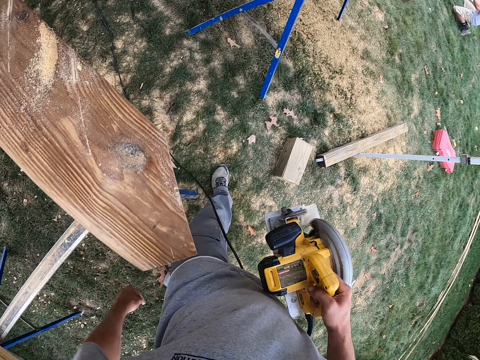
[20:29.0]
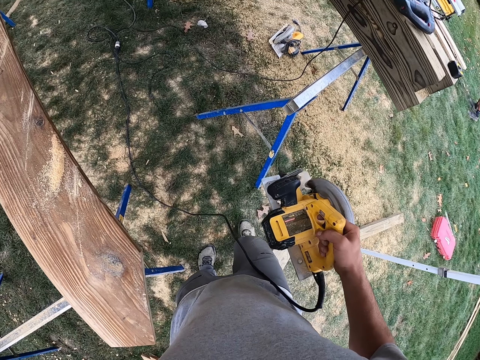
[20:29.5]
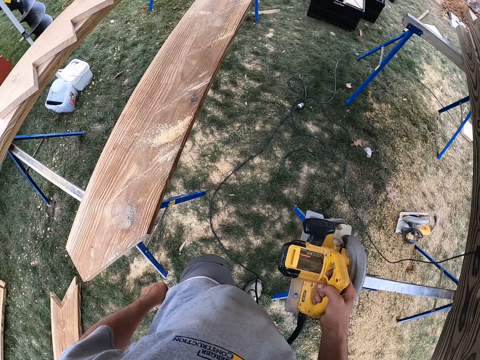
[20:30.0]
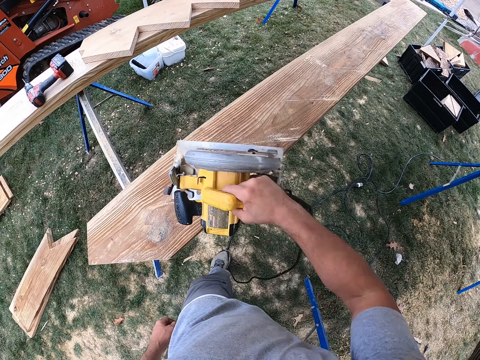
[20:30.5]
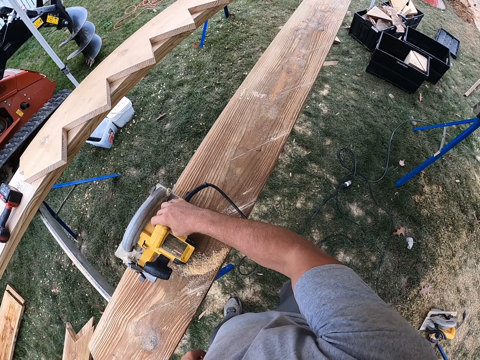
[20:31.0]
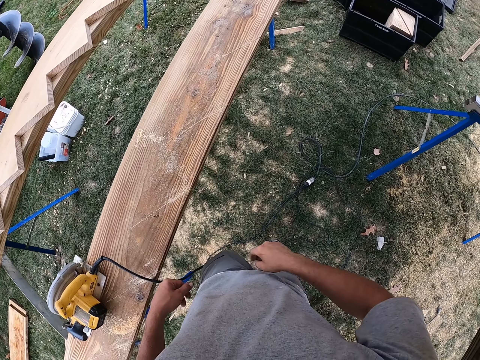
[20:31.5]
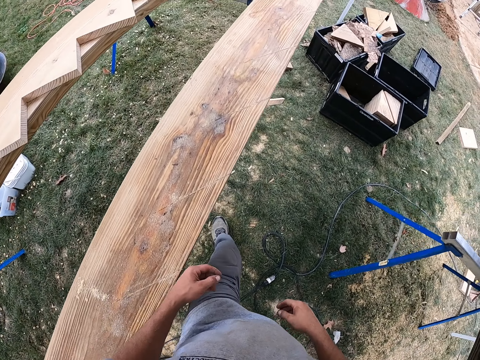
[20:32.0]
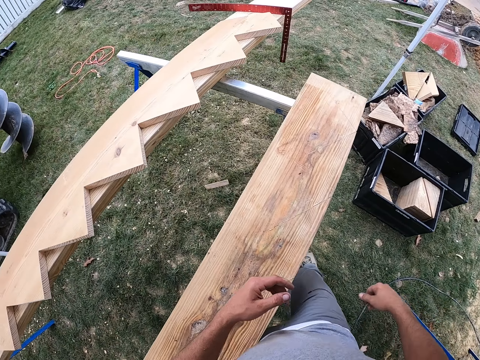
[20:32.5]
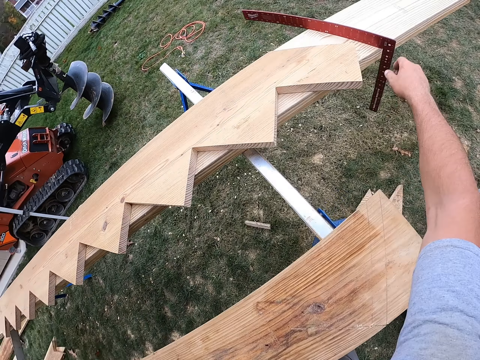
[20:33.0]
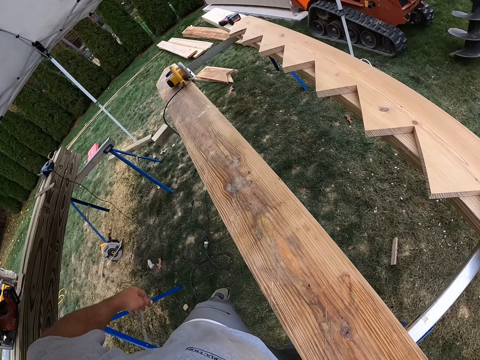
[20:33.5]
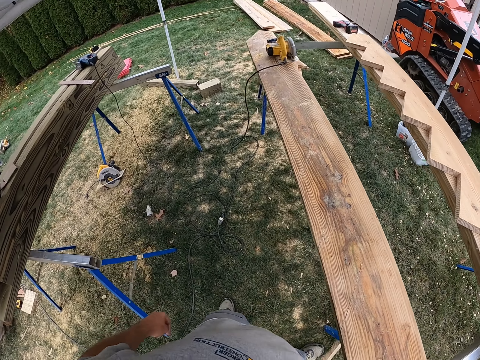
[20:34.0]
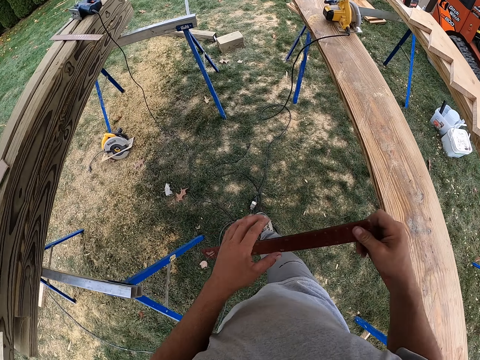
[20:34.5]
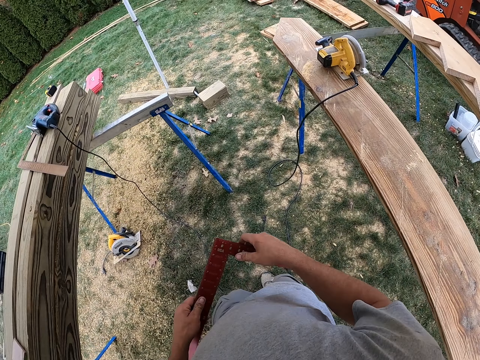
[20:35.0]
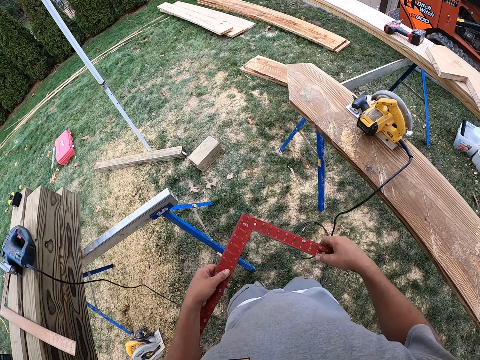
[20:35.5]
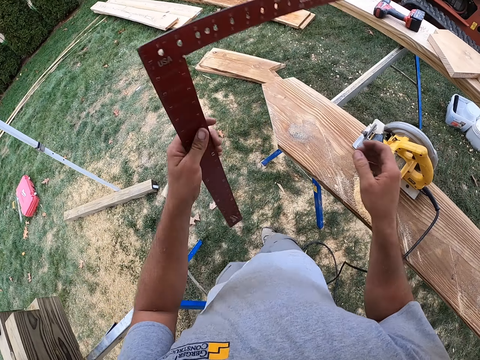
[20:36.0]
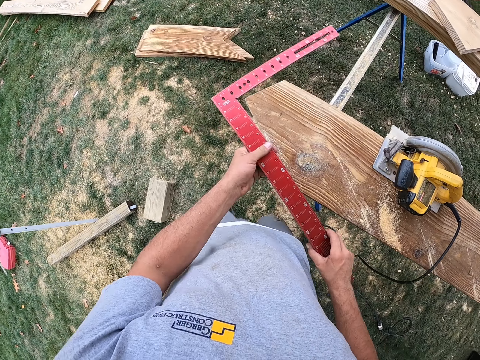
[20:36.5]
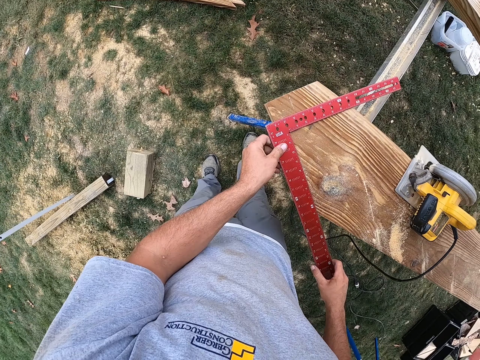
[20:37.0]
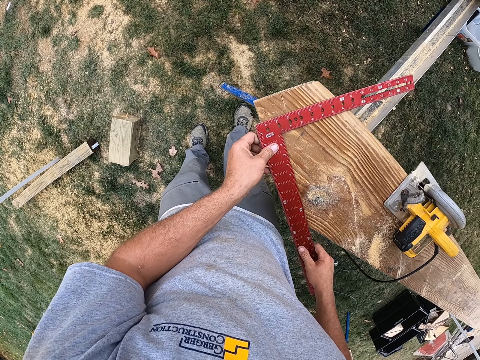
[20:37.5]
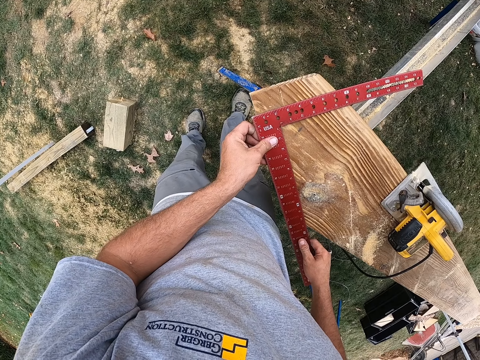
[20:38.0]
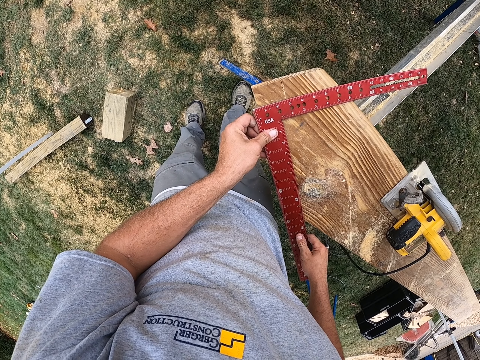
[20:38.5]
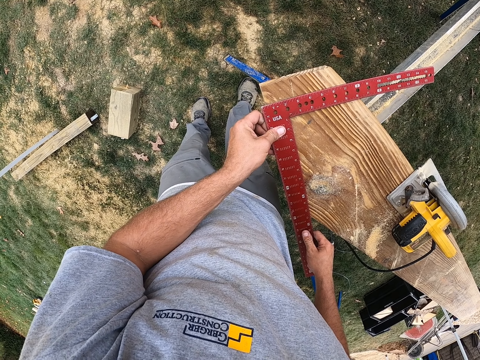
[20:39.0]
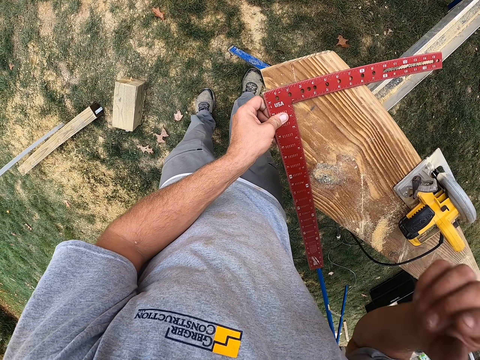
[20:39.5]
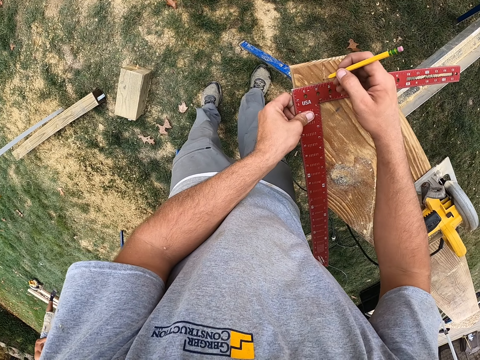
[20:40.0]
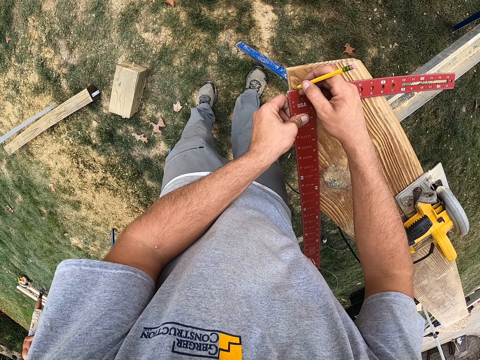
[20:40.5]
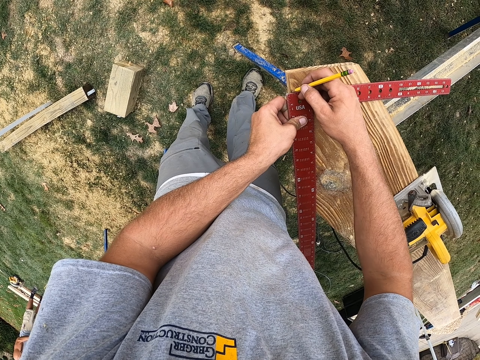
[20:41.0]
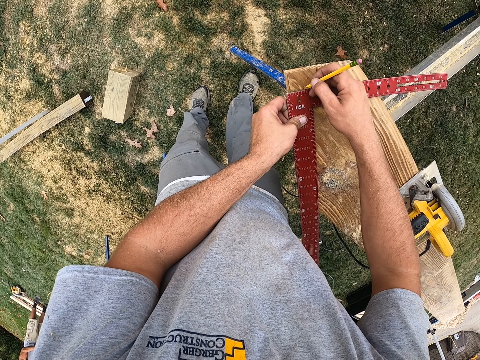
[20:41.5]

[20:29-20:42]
The camera wearer places the circular saw on the wood. They pick up a square ruler. They place the square ruler on the wood. They mark on the wood using the pencil.

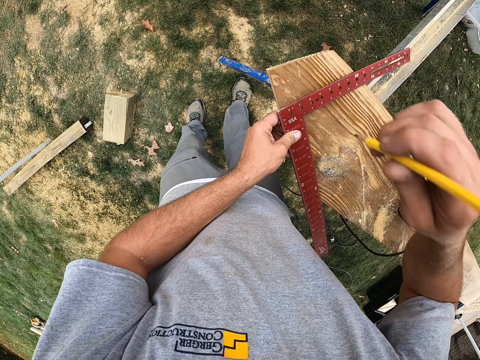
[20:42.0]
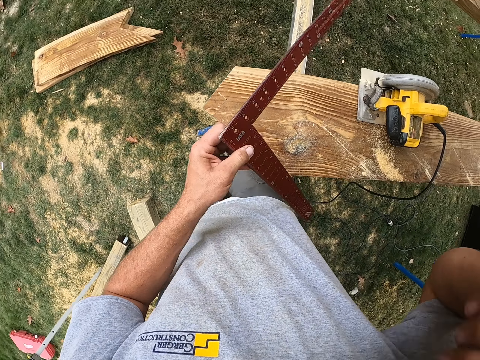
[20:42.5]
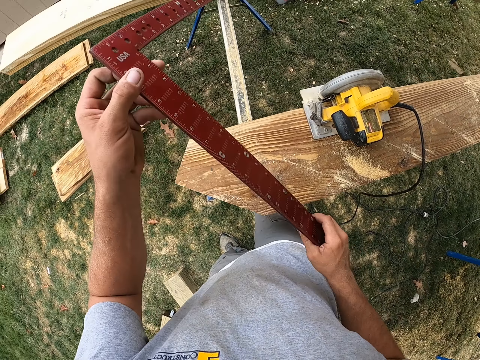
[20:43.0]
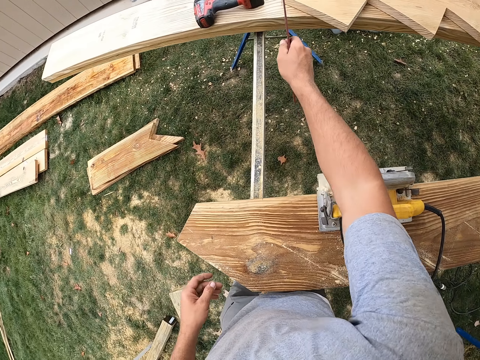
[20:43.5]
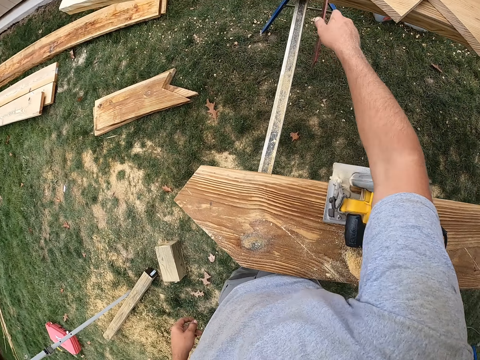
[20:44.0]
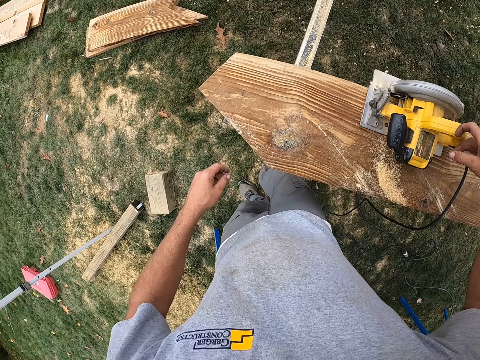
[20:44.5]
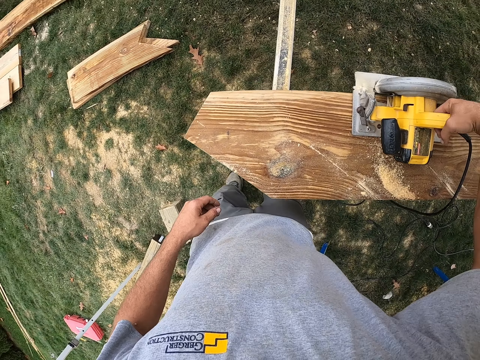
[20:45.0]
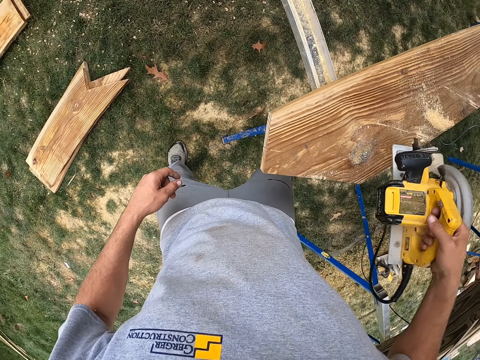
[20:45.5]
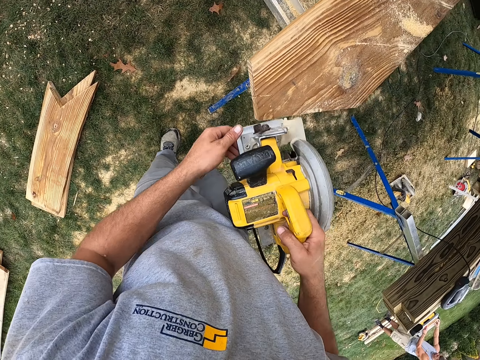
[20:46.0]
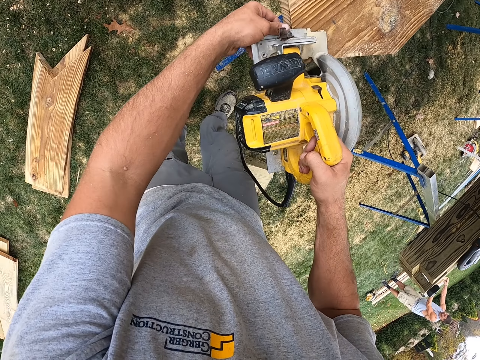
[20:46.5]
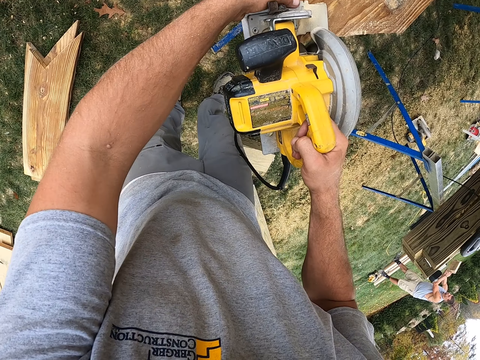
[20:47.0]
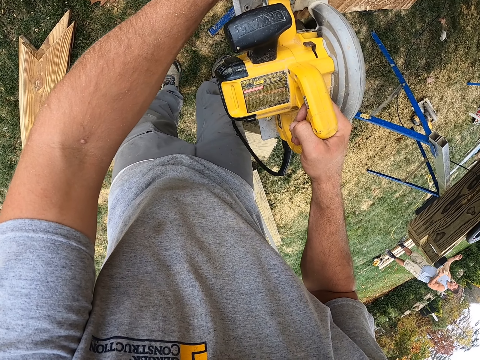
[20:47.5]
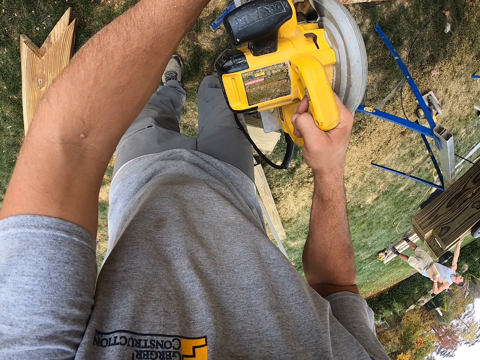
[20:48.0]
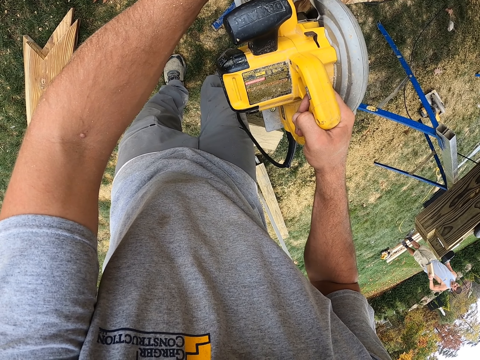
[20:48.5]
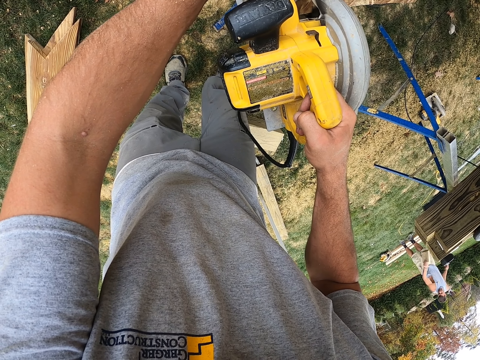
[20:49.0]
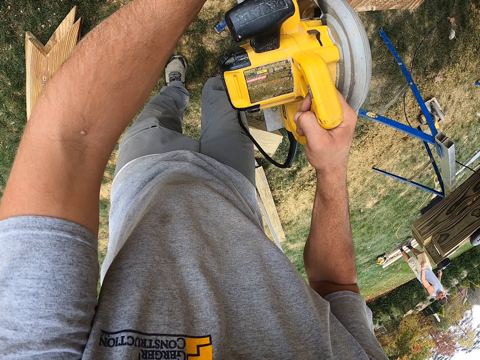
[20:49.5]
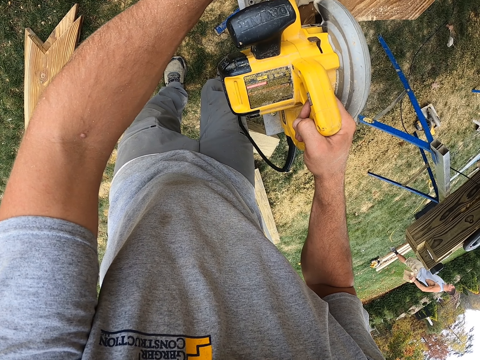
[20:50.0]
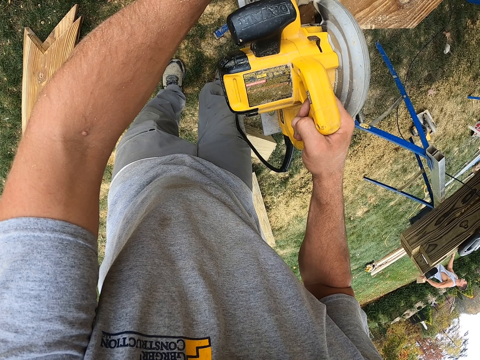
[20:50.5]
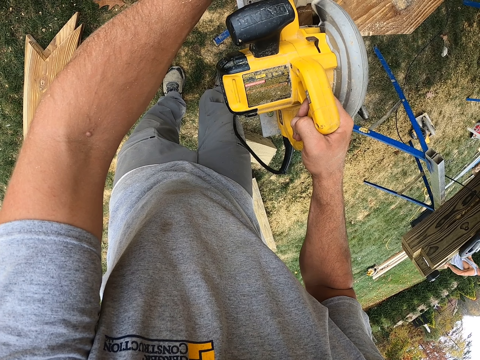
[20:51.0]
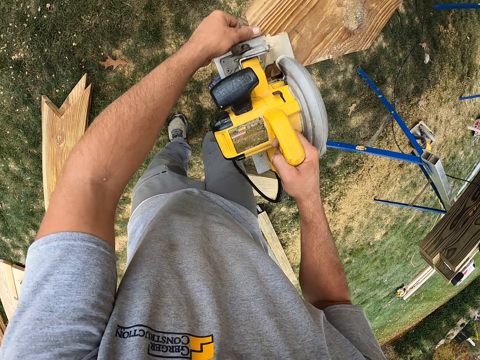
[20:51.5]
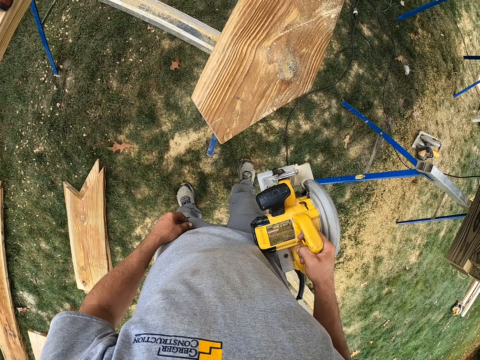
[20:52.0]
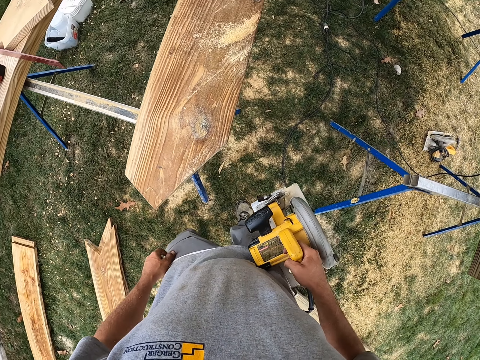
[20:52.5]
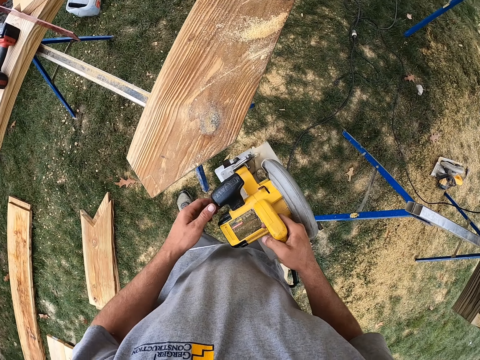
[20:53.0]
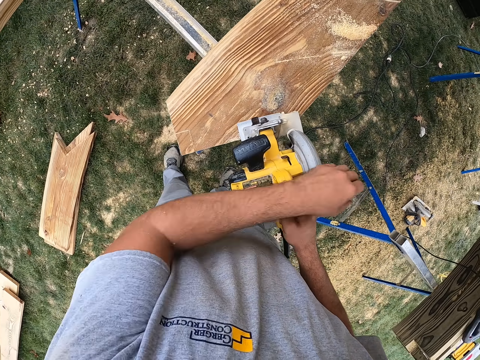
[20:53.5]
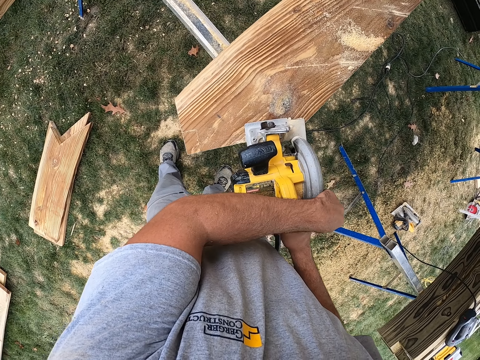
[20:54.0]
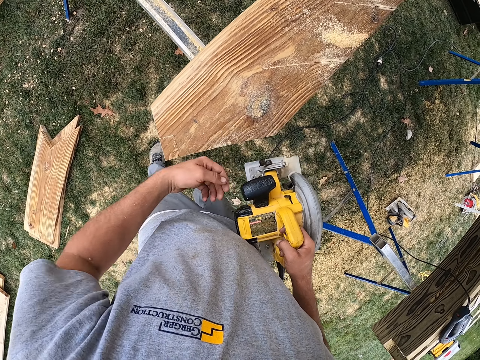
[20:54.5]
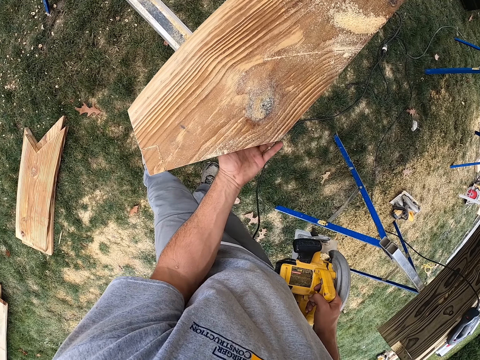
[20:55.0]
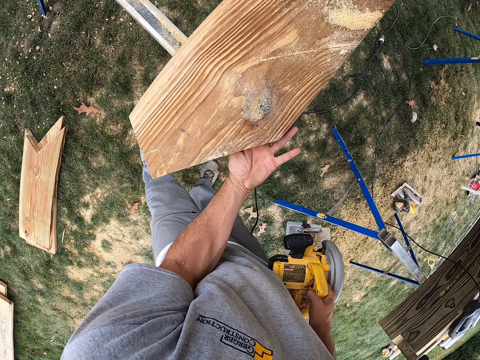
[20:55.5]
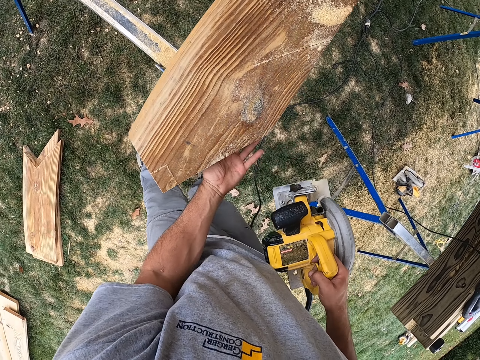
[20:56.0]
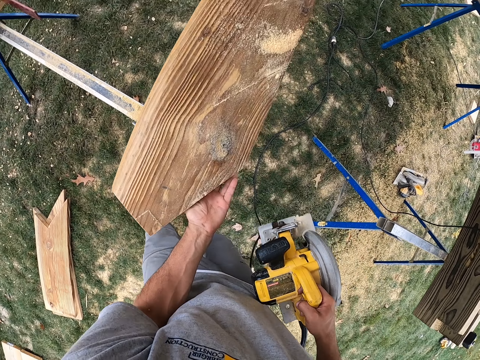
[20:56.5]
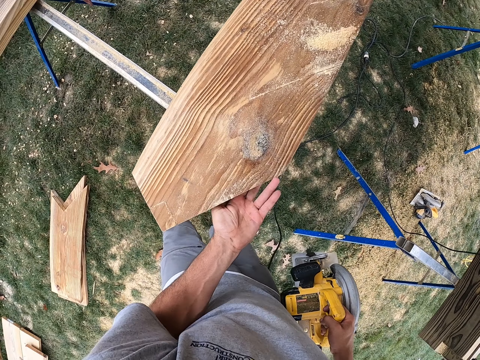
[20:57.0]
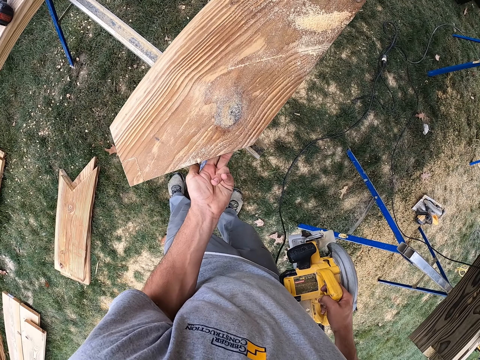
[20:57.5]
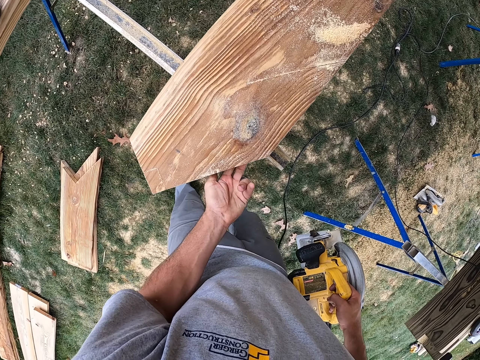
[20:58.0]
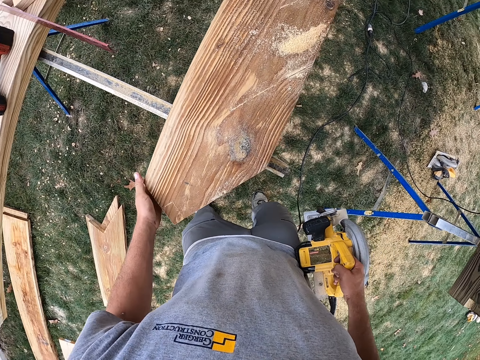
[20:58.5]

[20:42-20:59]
The camera wearer picks up the square ruler. They place the square ruler on the other woods. They pick up the circular saw. They cut the wood. They adjust the wood.
